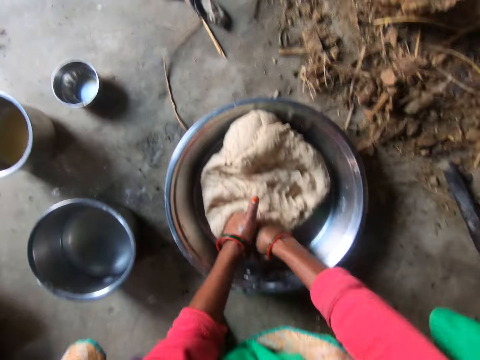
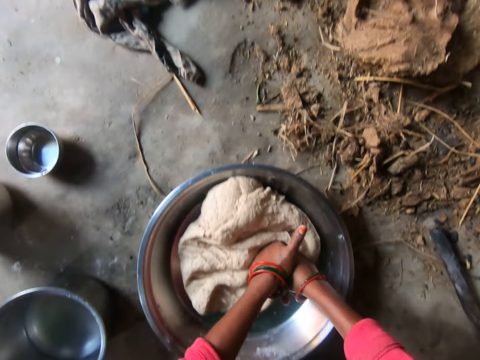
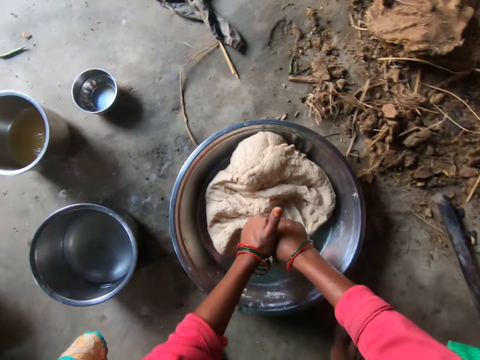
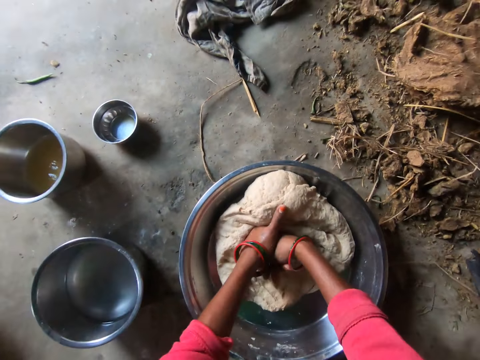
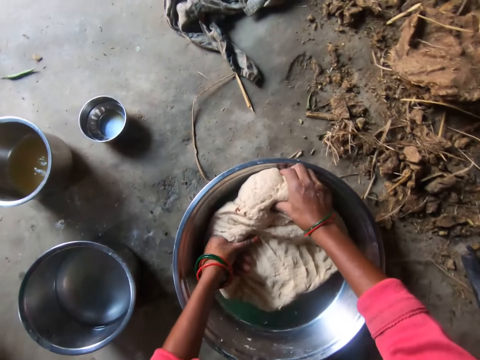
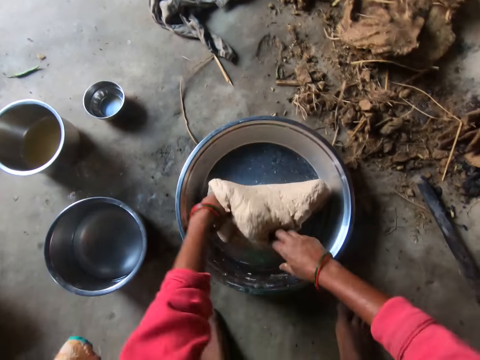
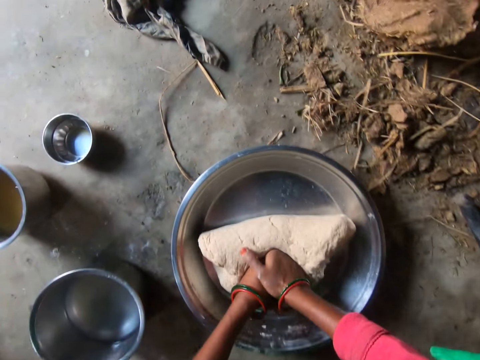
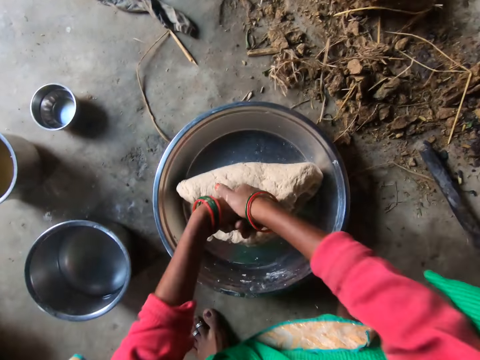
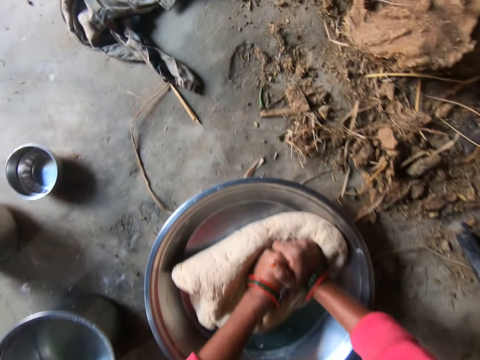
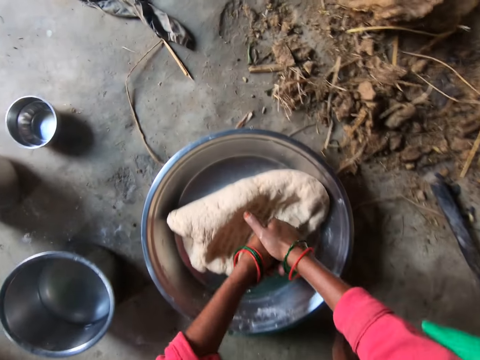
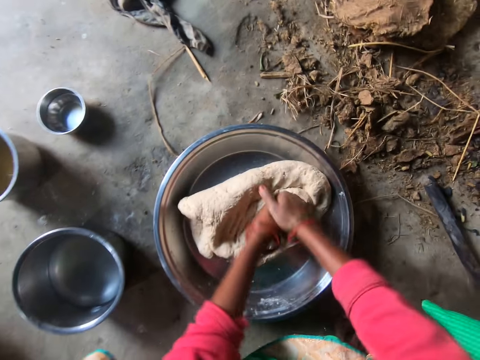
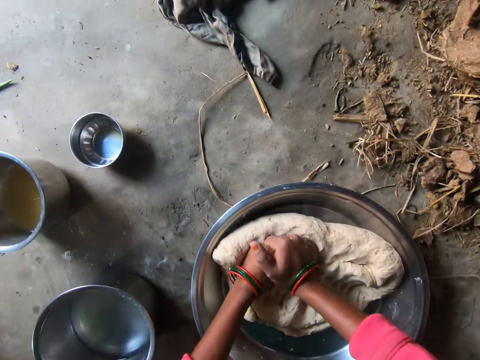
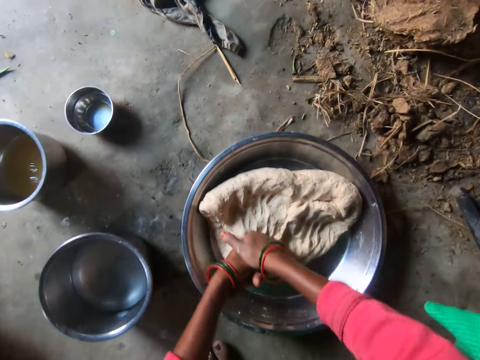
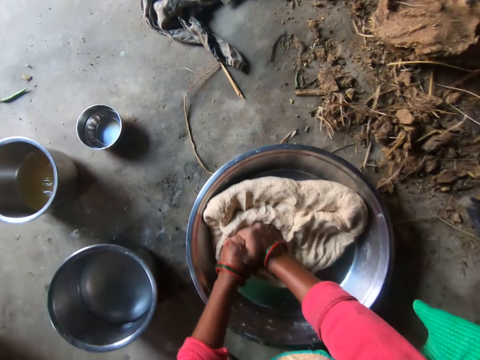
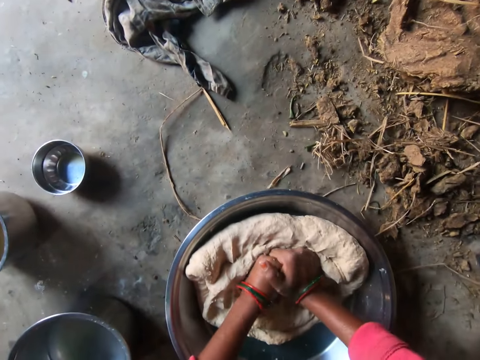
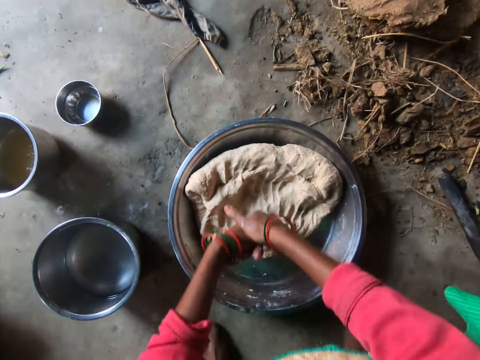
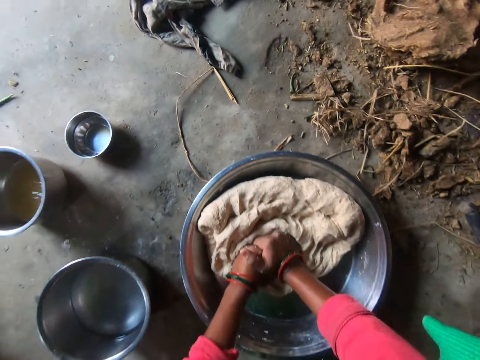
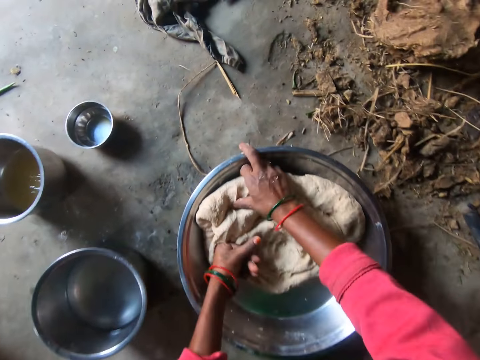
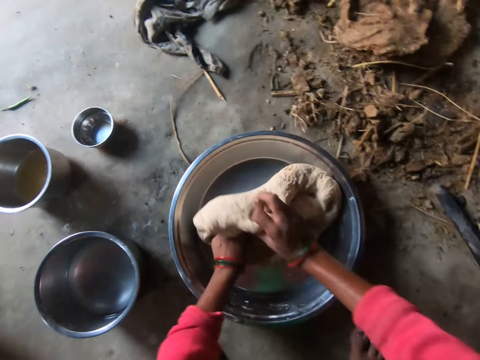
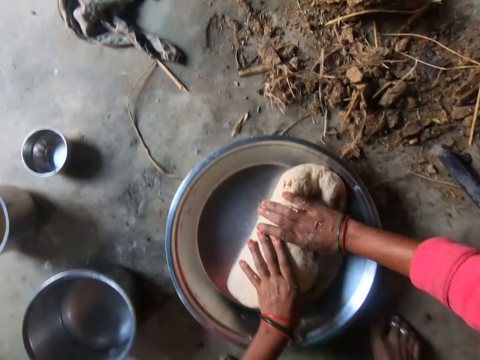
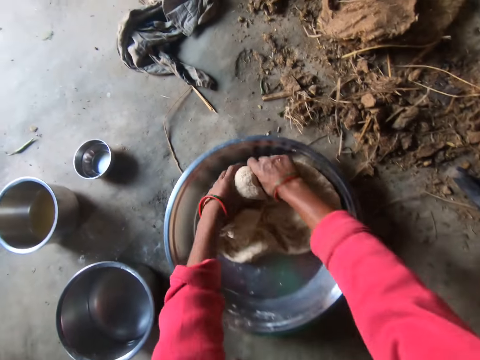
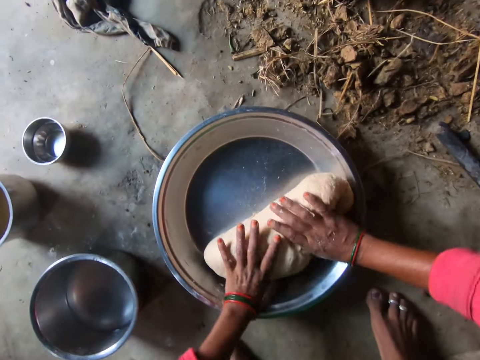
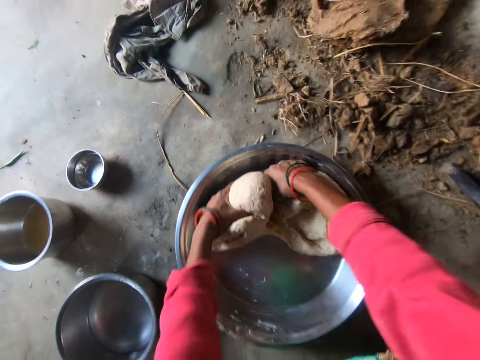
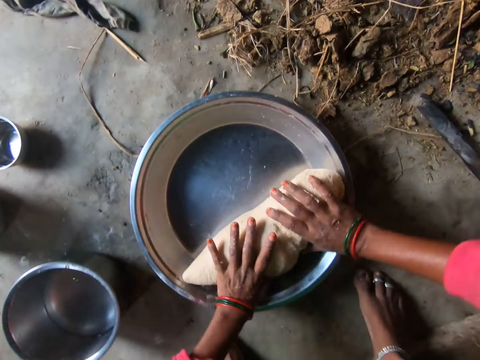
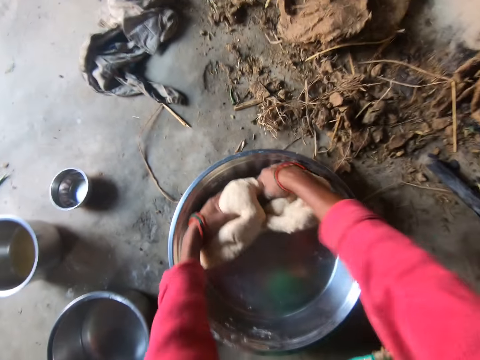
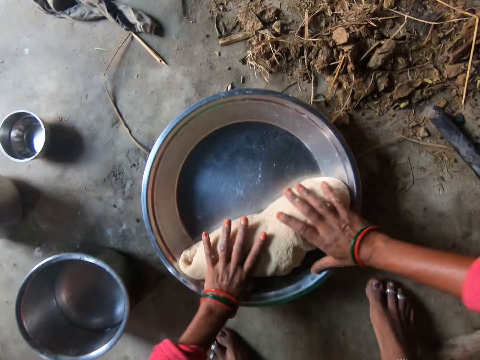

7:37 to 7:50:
The camera wearer turns the dough. They knead the dough. They turn the dough. They knead the dough.

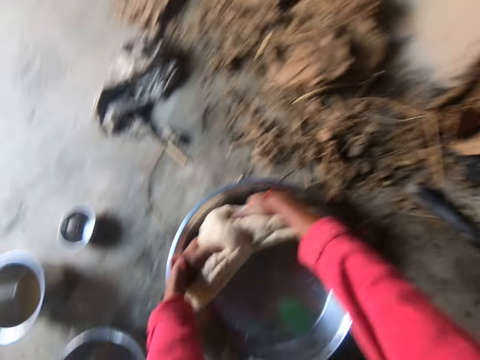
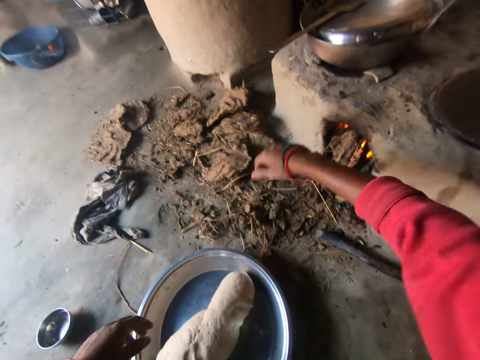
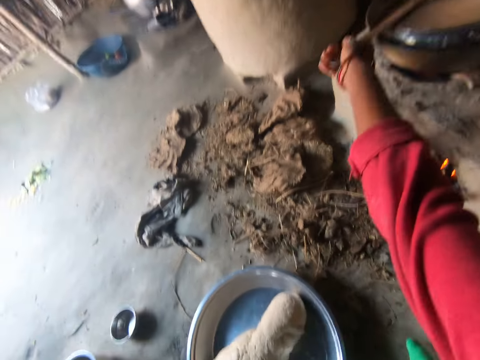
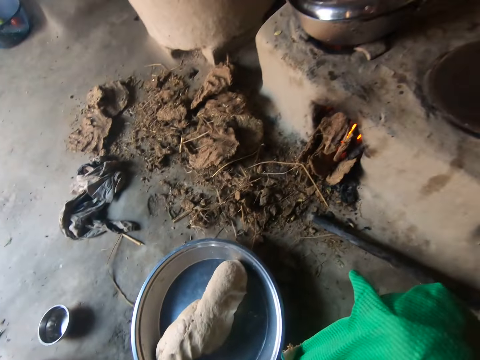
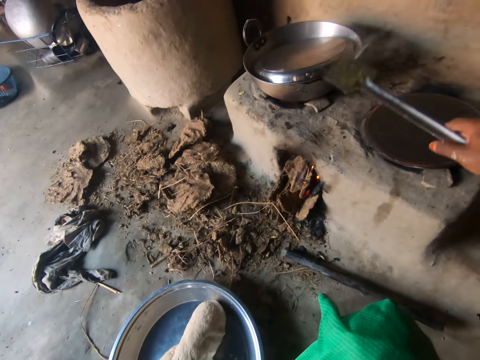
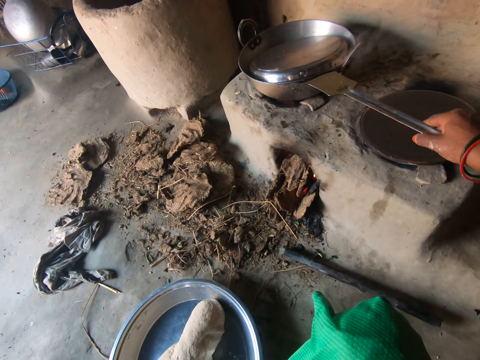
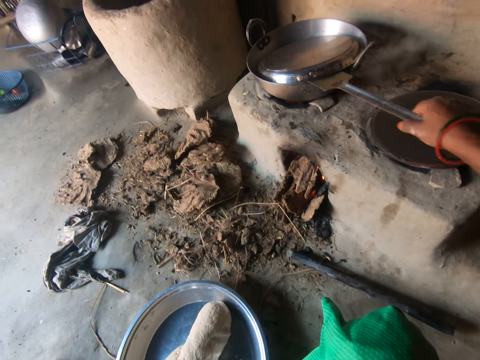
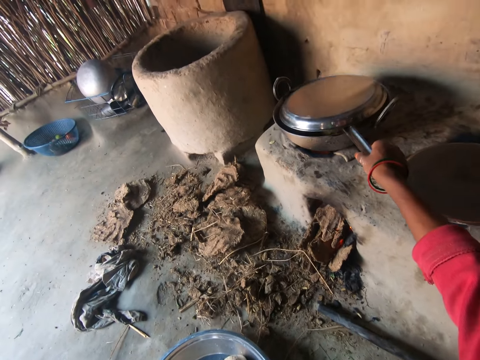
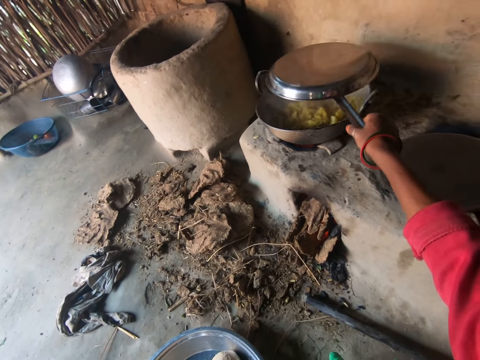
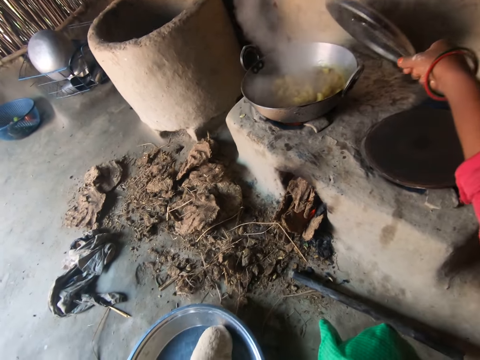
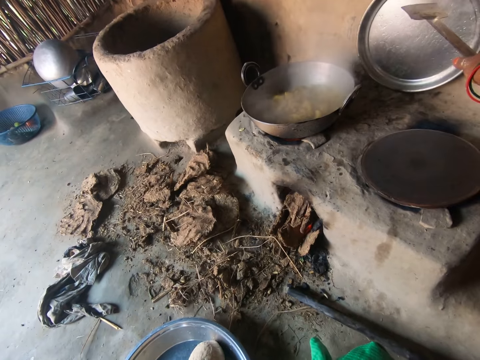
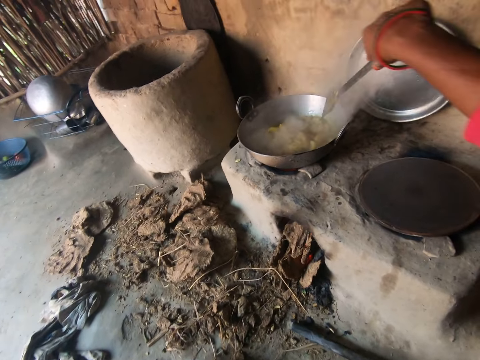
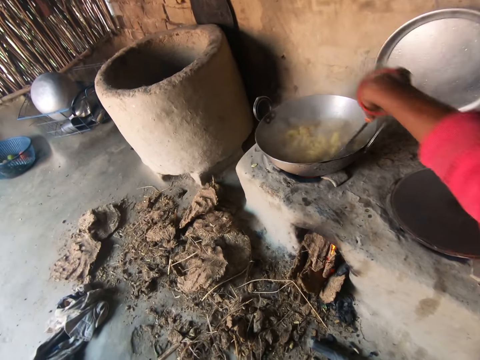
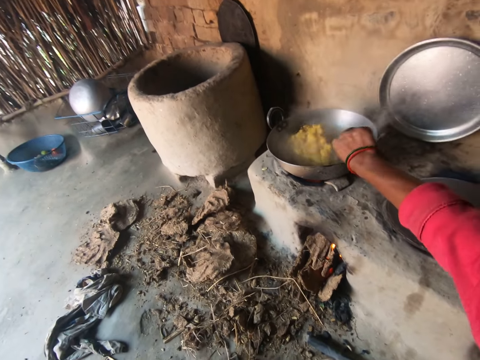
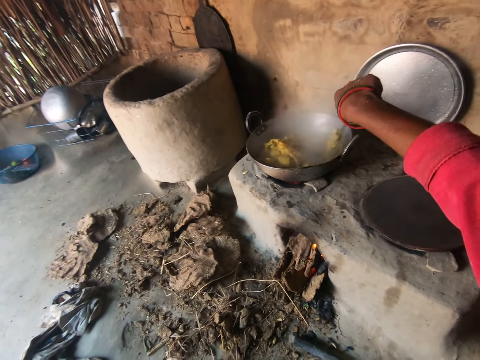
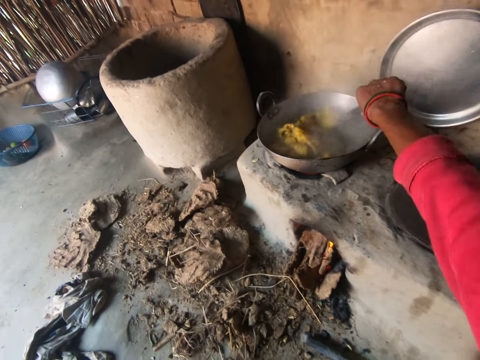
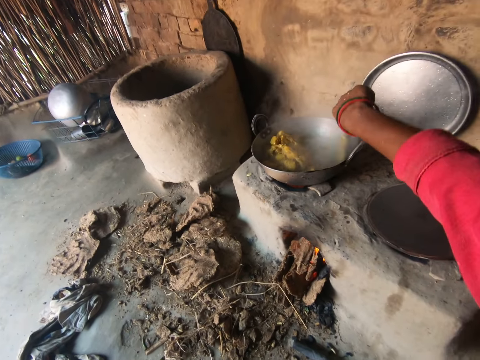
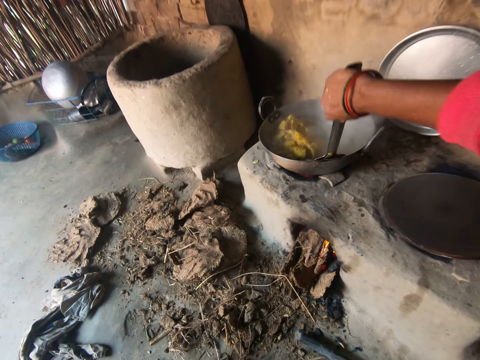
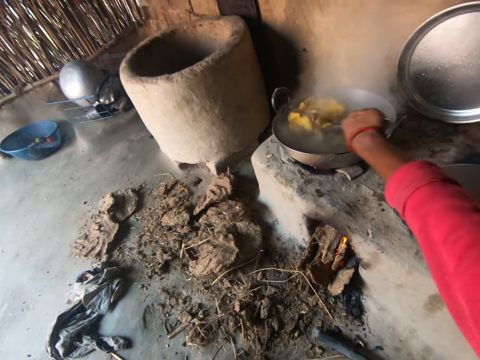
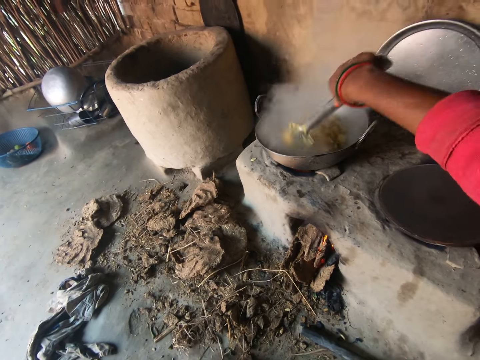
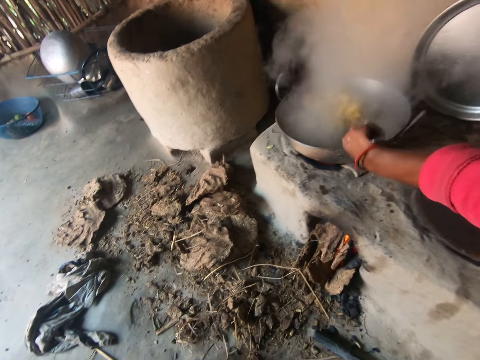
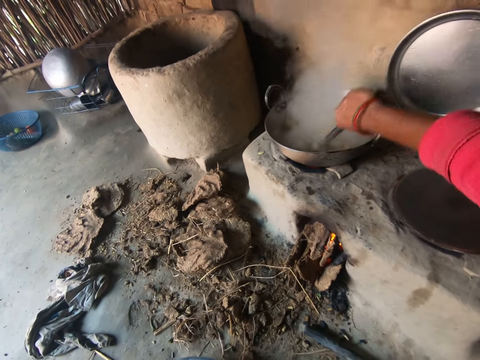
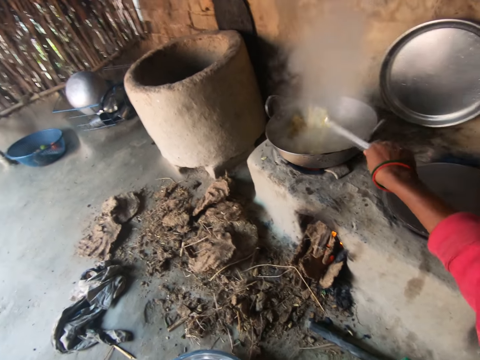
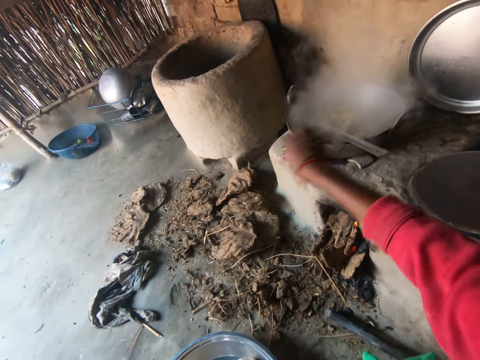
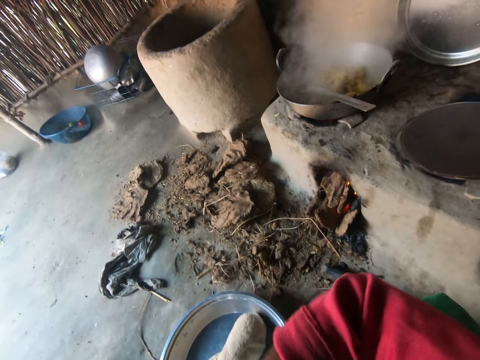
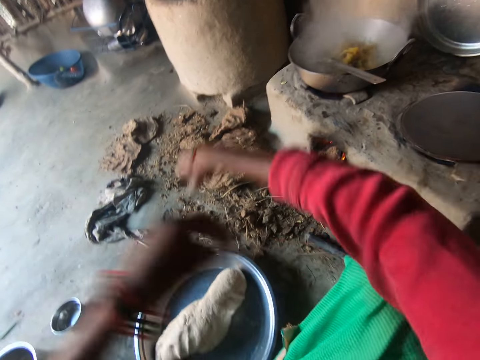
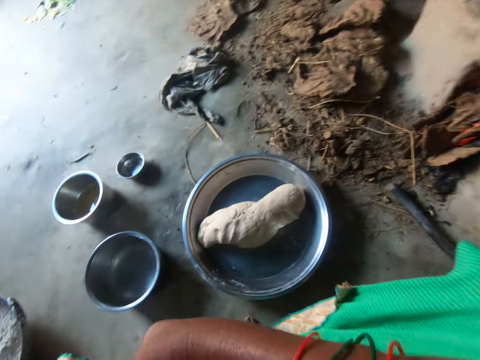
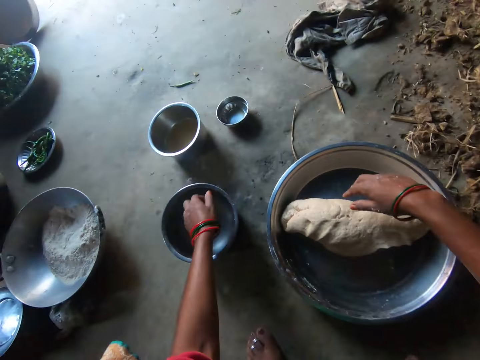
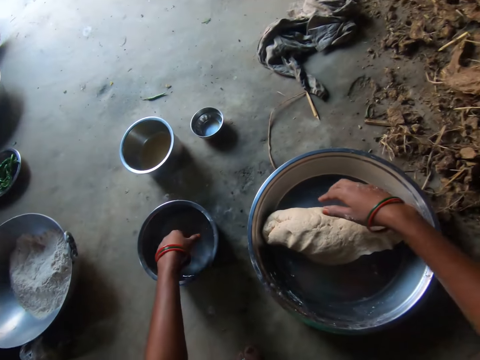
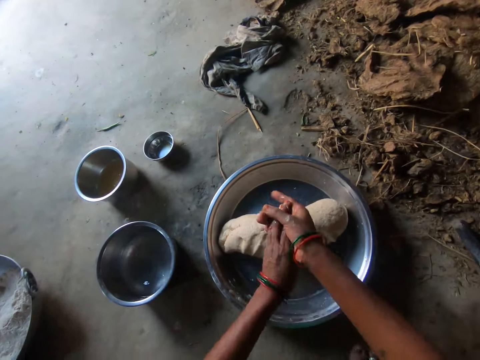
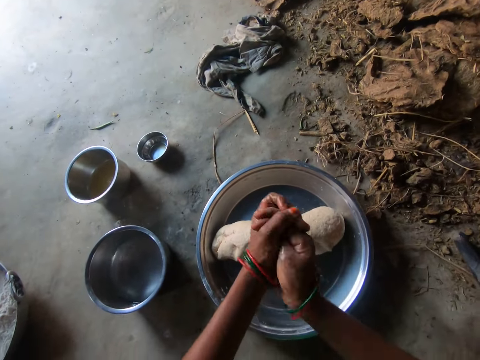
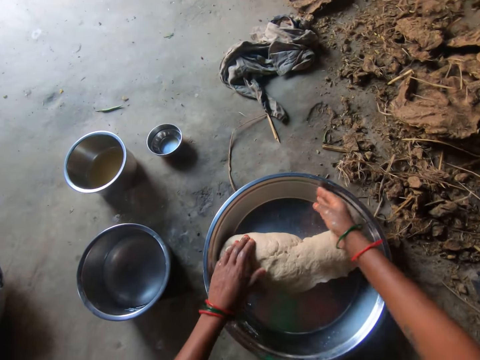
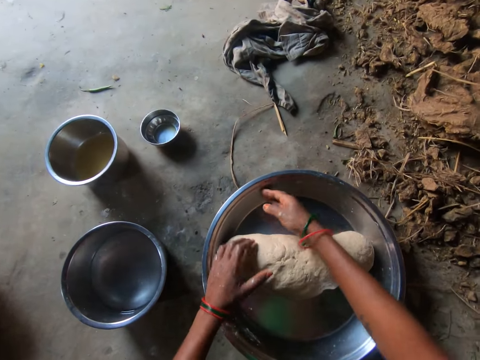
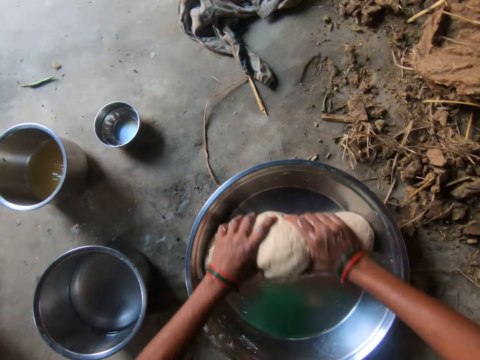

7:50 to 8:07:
The camera wearer picks up a spoon on a pot with her right hand. She opens the pot with the spoon in her right hand. She puts the lid beside the cooking place. She stirs the food in the pot with the spoon in her right hand. She pulls her sleeve. She dips her left hand in a plate of water. She wipes her hands.
